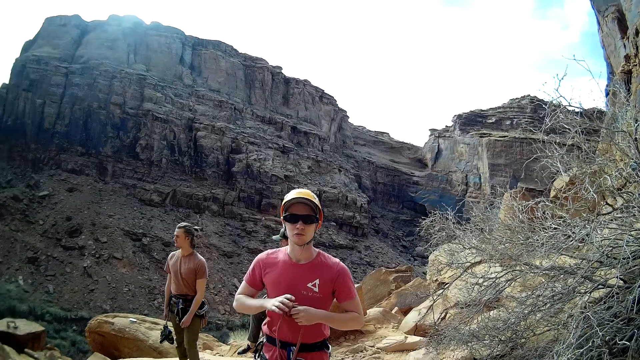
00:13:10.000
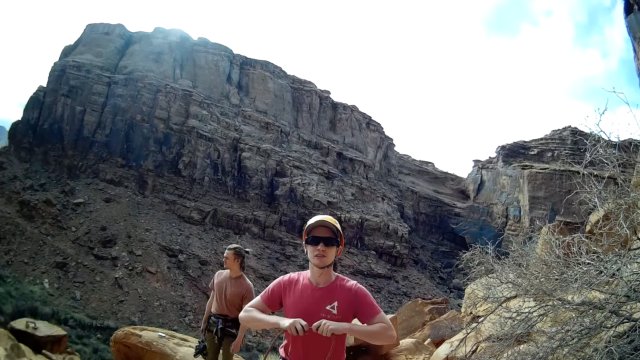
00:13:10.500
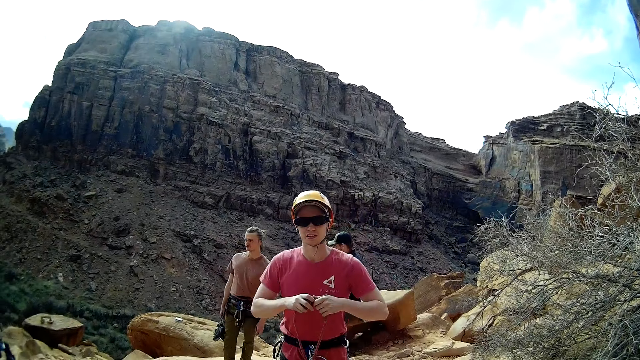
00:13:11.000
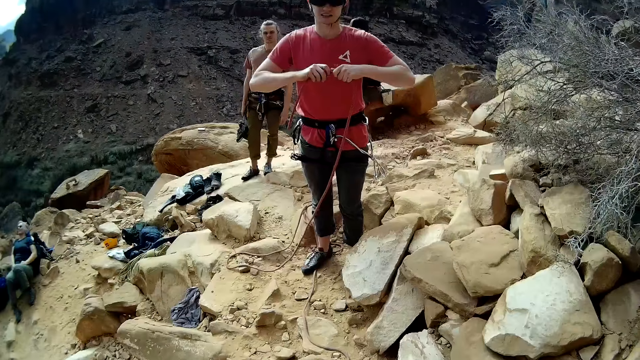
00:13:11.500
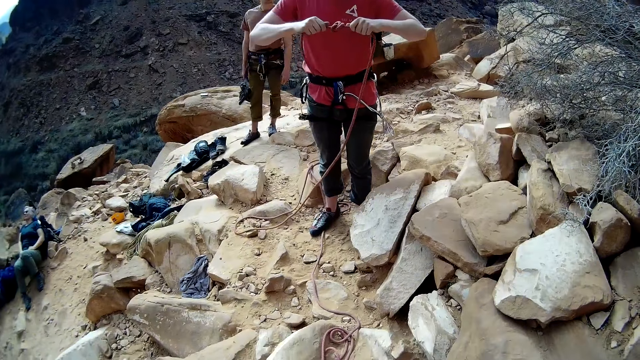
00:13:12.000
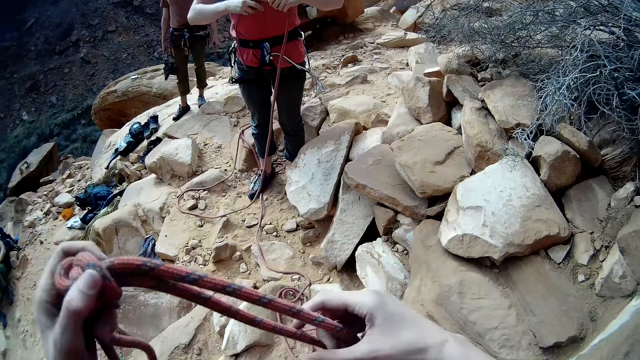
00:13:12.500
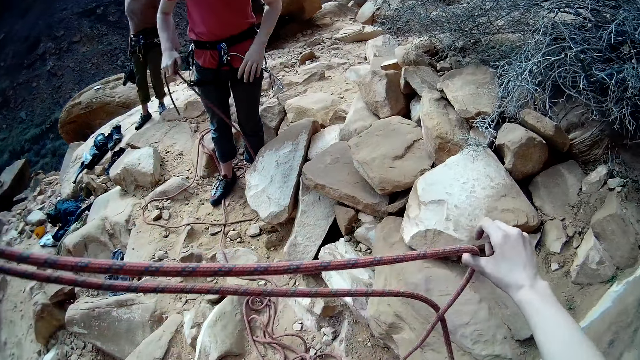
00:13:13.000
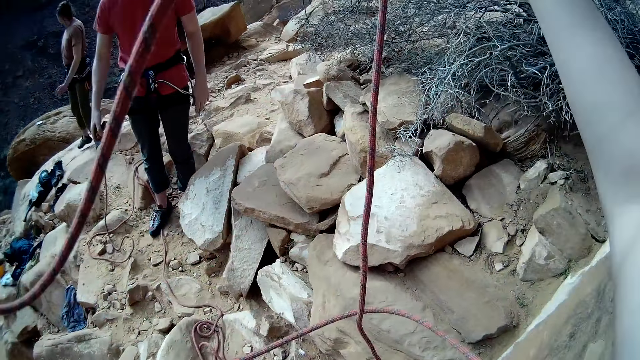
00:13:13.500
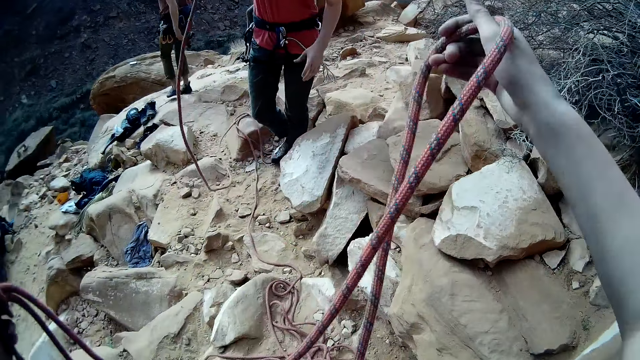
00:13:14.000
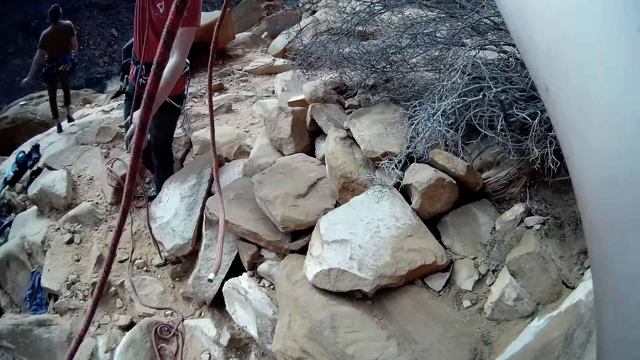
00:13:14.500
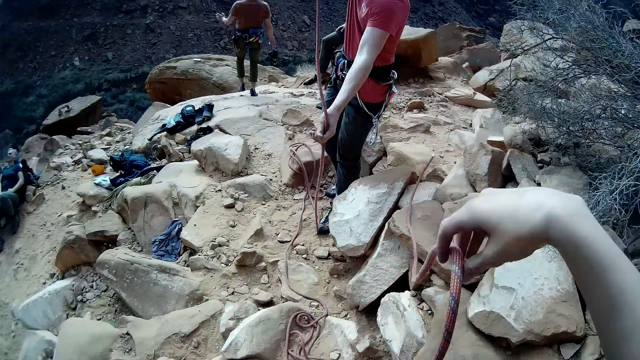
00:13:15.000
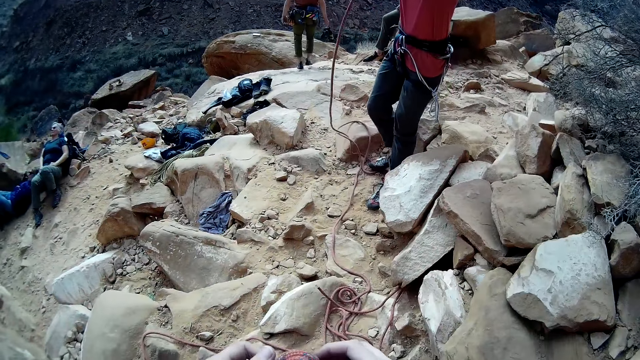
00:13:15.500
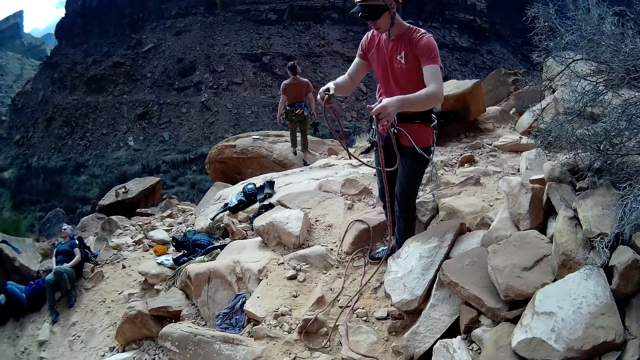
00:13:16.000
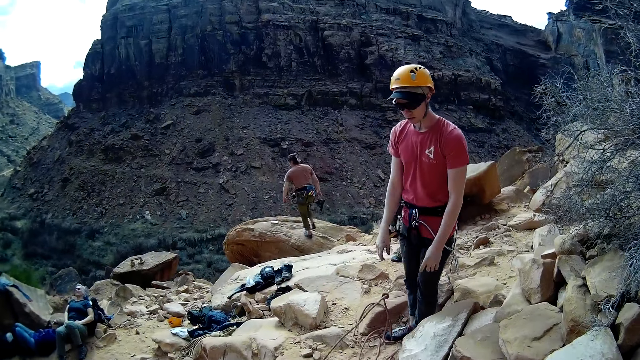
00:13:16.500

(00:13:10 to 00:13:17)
A man lifts the rope. He lifts the rope again. The camera wearer adjusts the climbing rope. Another man moves the leg. A third man steps forward. The second man drops the climbing rope.

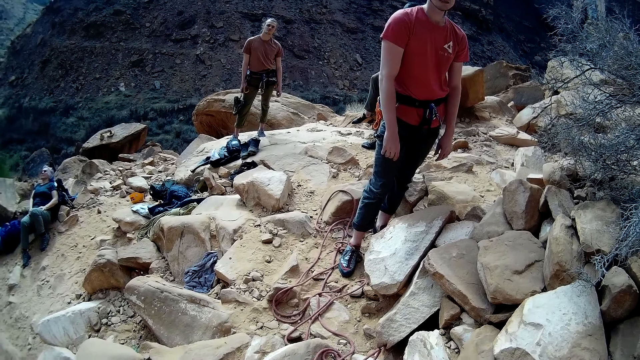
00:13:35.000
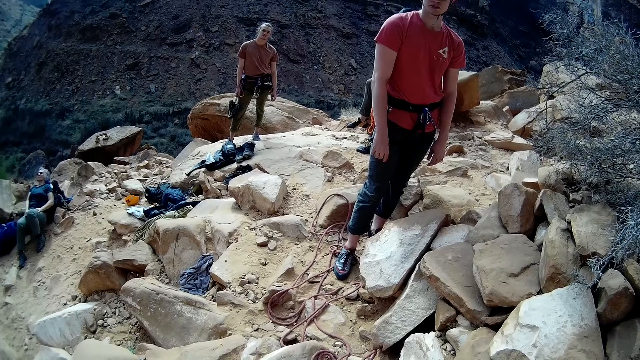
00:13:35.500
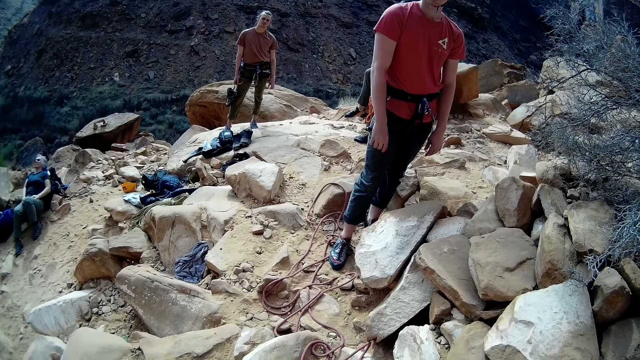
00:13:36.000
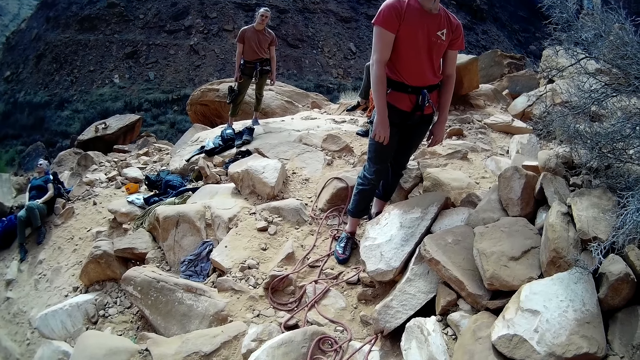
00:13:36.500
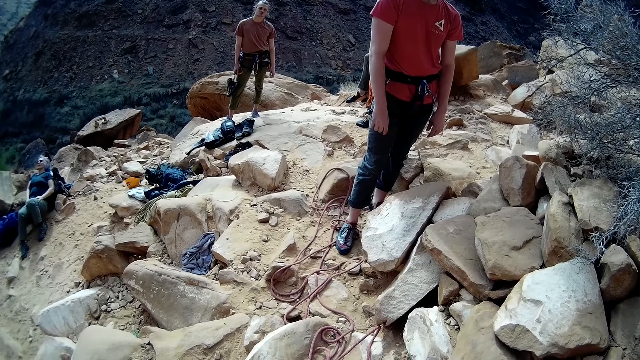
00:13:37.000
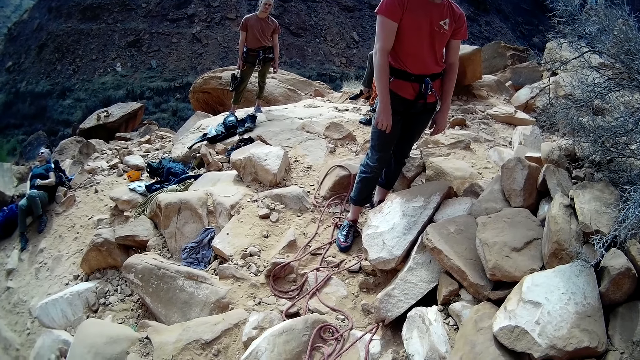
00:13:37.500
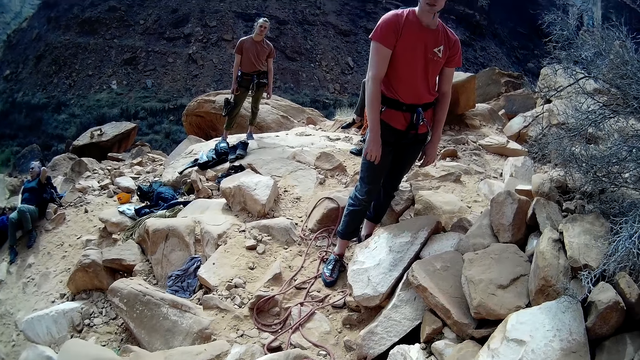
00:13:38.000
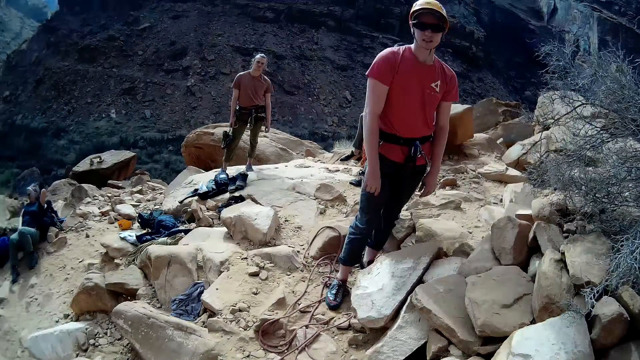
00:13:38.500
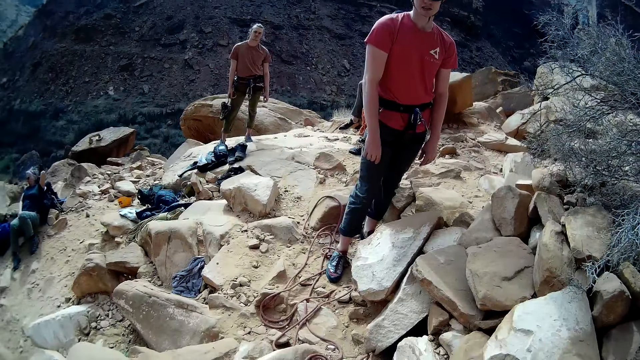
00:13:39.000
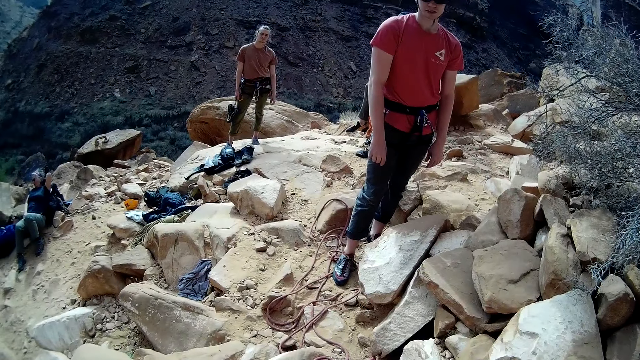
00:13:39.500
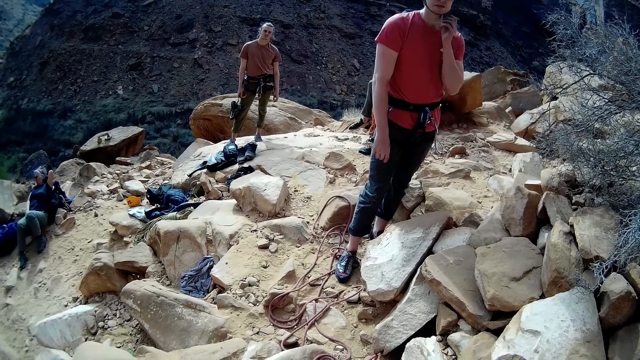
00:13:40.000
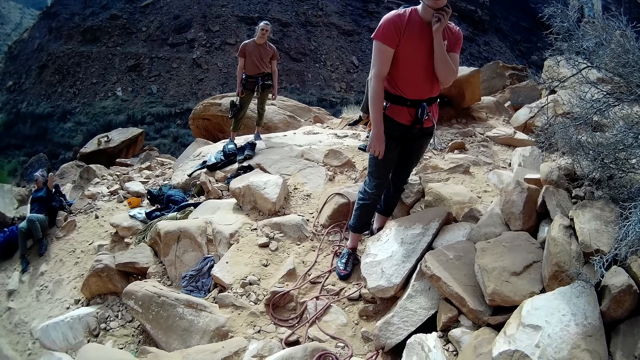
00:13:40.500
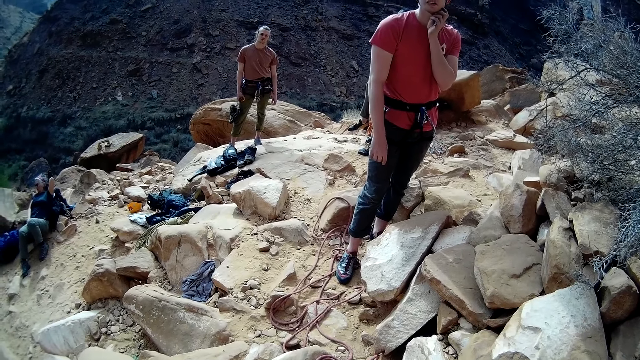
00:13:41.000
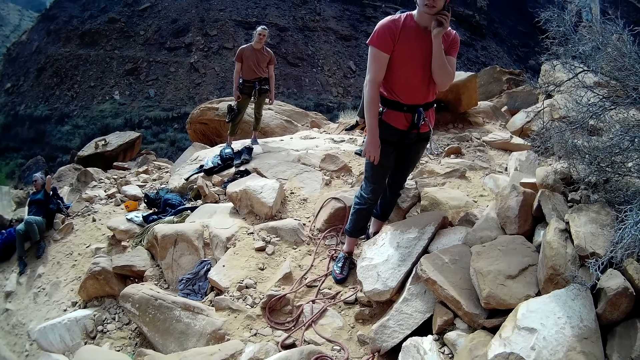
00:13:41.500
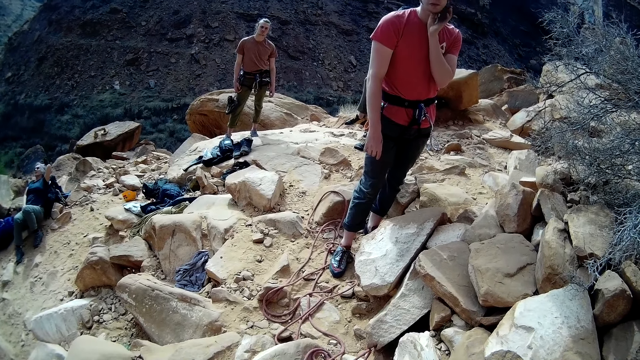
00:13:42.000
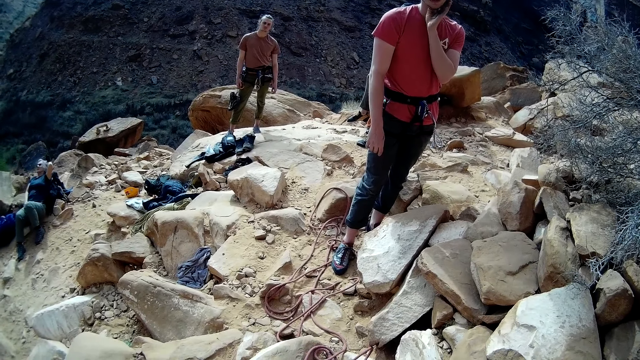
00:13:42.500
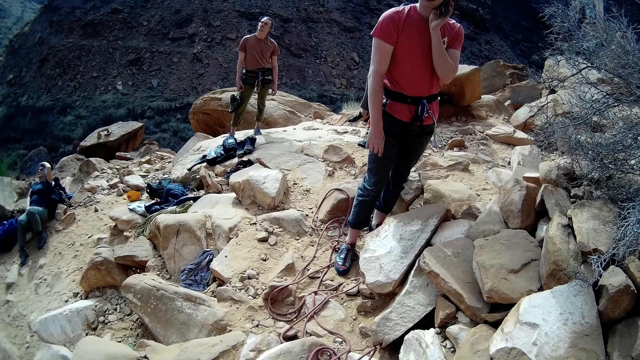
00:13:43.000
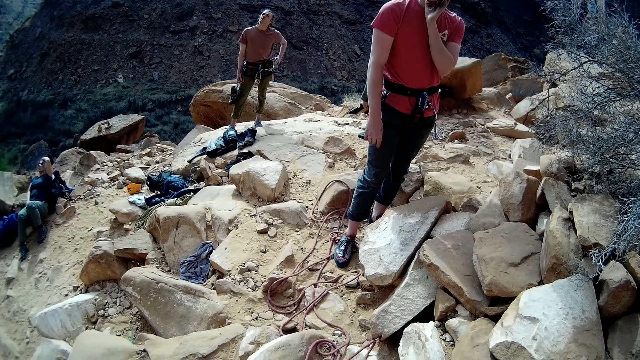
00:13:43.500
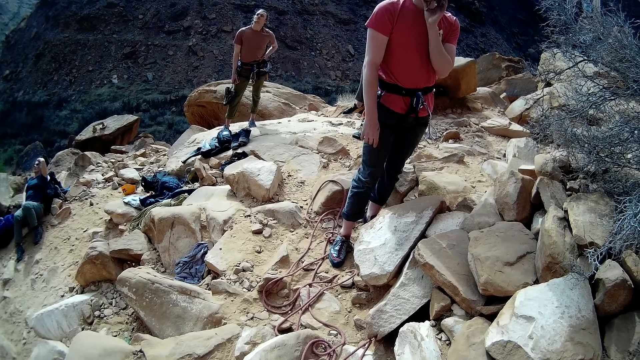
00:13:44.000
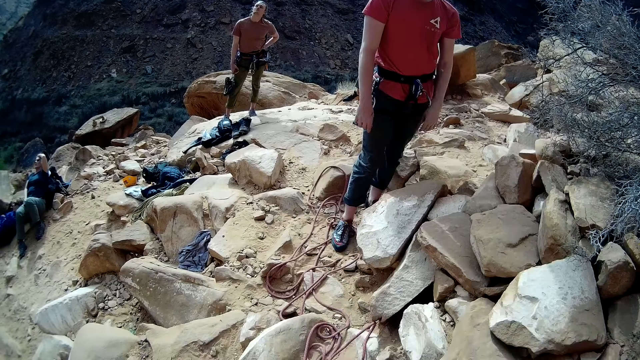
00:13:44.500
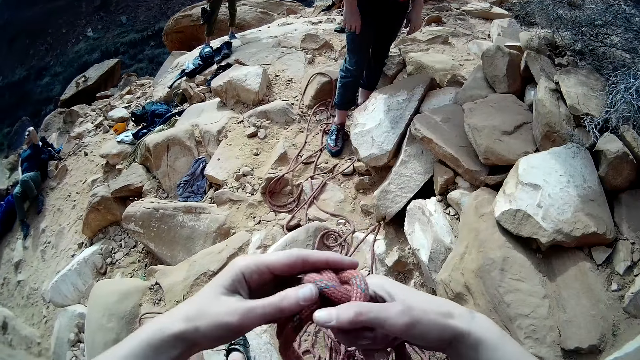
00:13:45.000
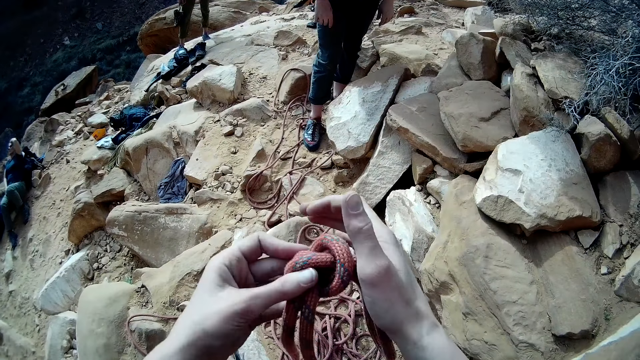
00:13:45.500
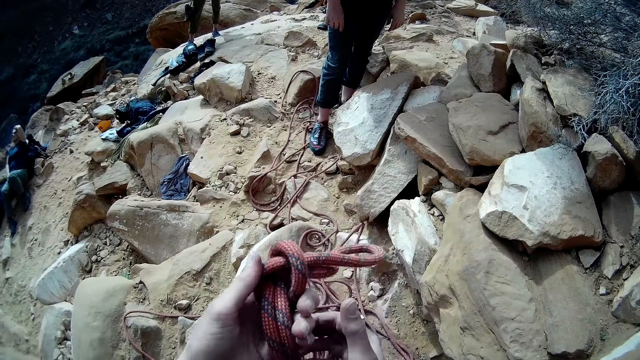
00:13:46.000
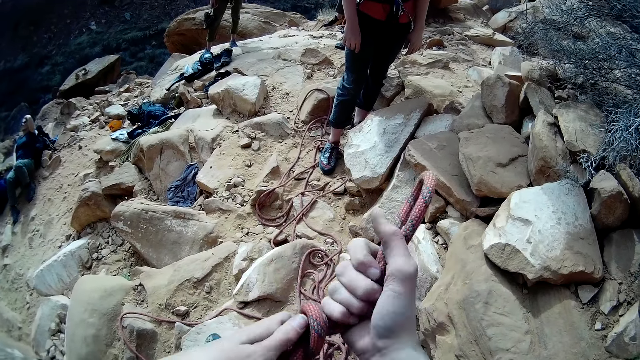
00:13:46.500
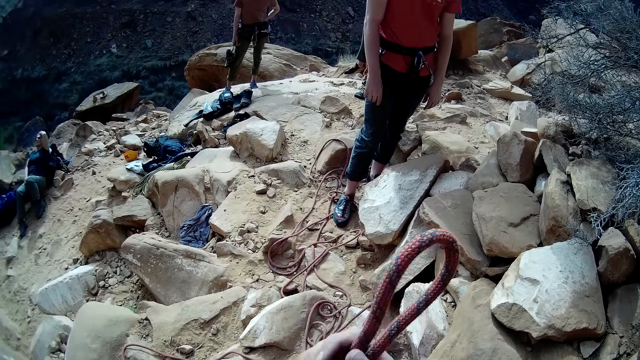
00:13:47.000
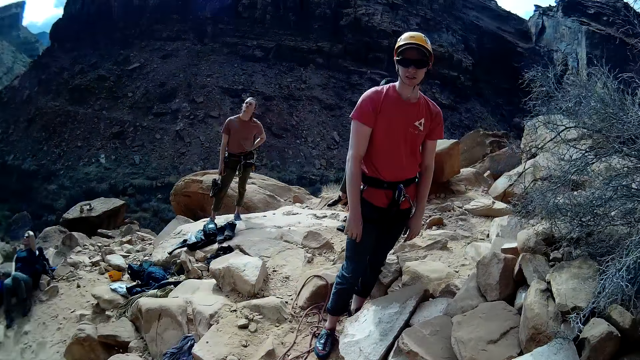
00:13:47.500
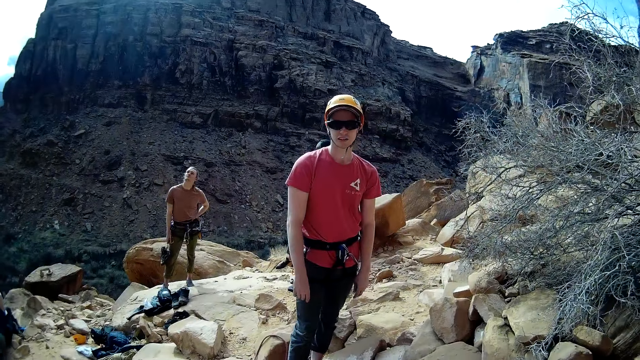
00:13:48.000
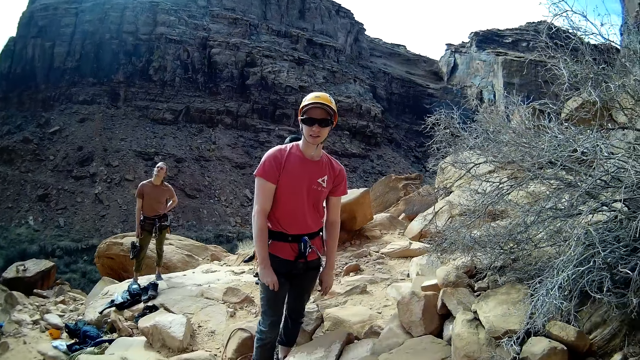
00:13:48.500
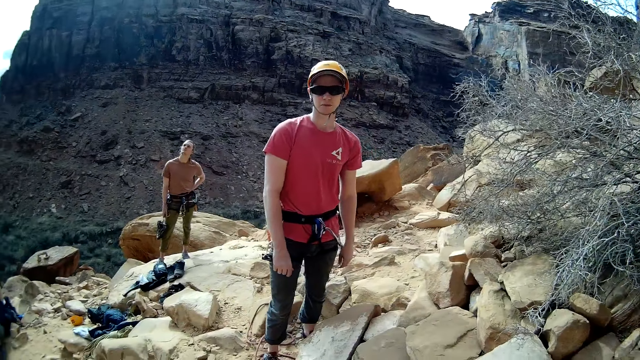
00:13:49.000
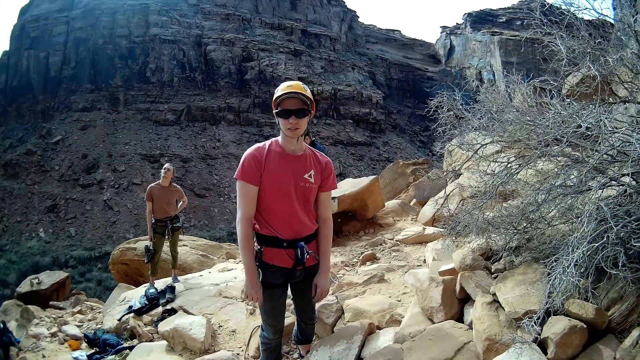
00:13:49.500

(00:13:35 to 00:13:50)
A lady moves the hand. A man touches the cap belt. A climber touches his chin with his hand. The lady moves the head. Another man puts the hand on the waist. The first man moves the hand. Another man ties the rope. The camera wearer knots a climbing rope with his hand. He ties the rope again. He moves the camera around. Another man stands in front of the camera wearer.
